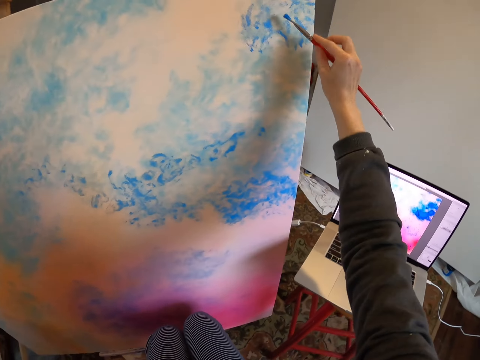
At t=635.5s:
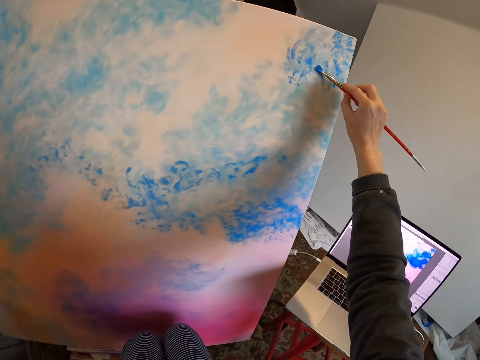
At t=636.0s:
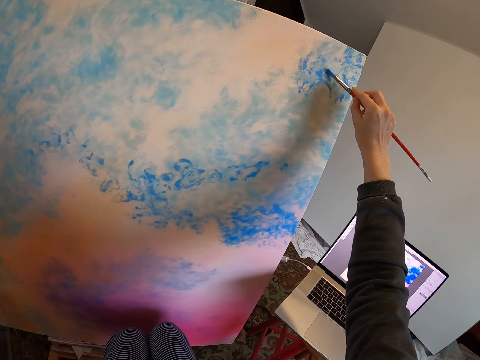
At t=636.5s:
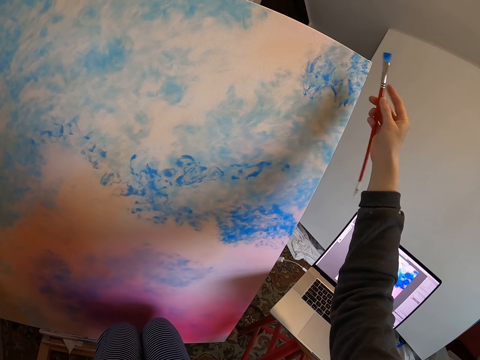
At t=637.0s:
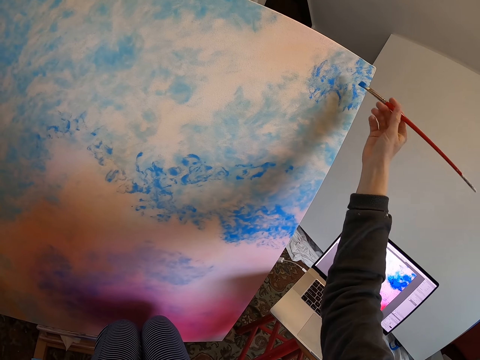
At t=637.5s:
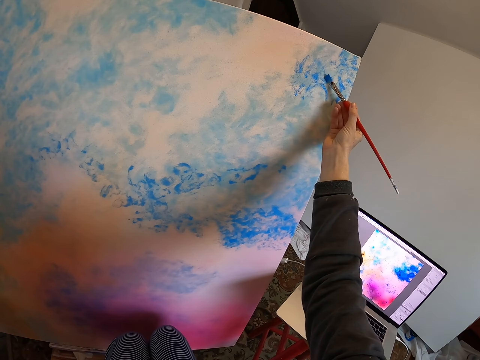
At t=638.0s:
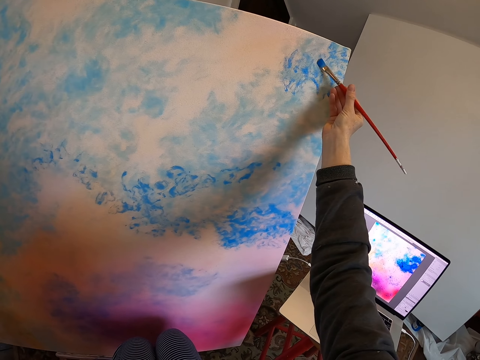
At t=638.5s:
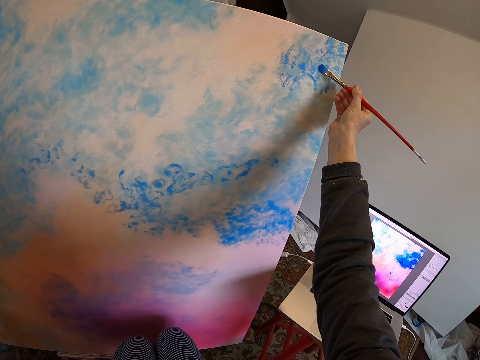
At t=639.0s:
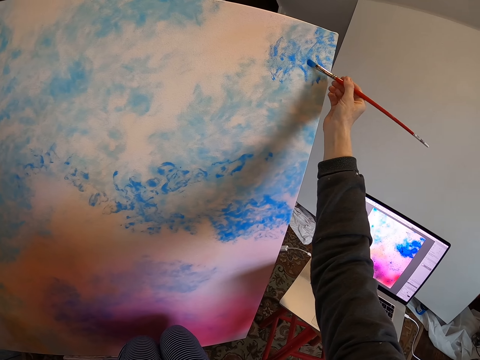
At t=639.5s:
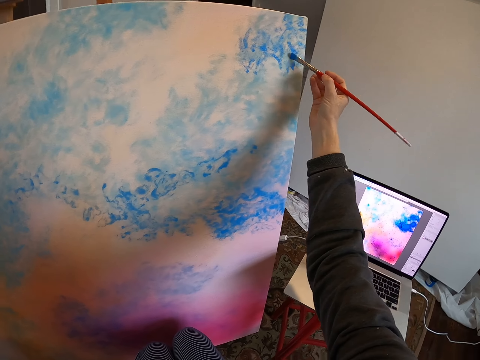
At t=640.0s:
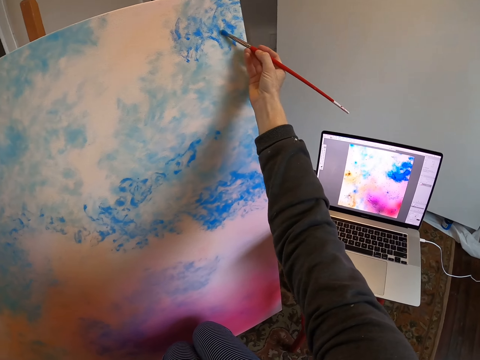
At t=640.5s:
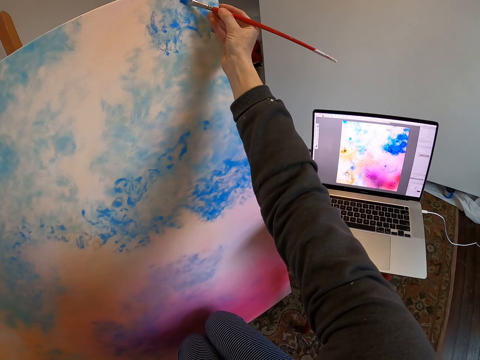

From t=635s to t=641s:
The camera wearer flips the paint brush on the hand. They draw on the board.

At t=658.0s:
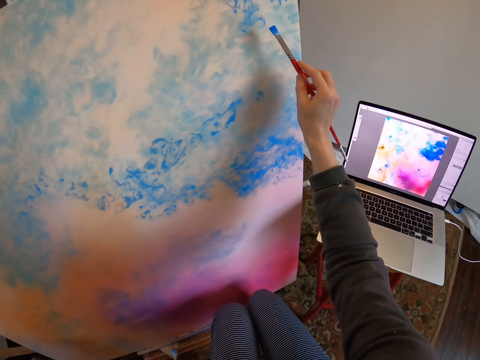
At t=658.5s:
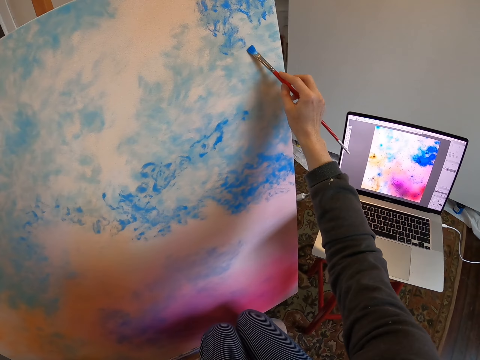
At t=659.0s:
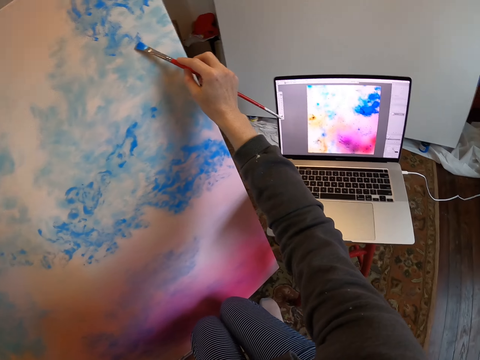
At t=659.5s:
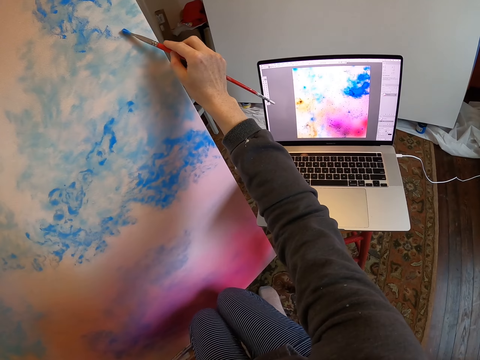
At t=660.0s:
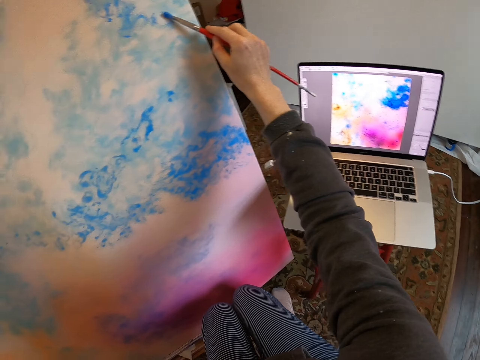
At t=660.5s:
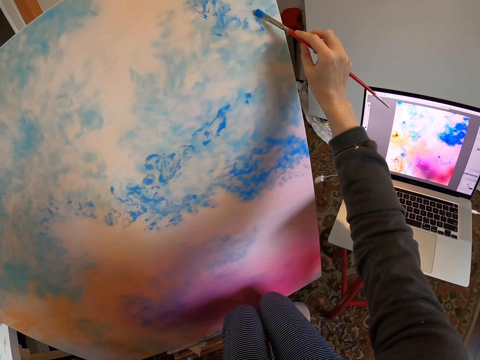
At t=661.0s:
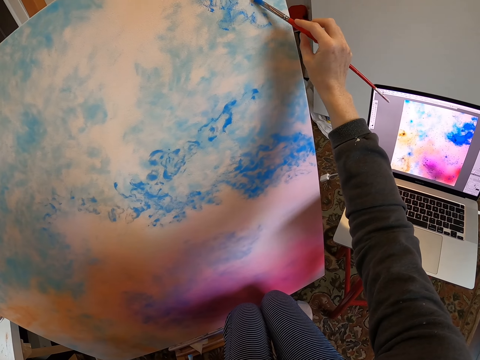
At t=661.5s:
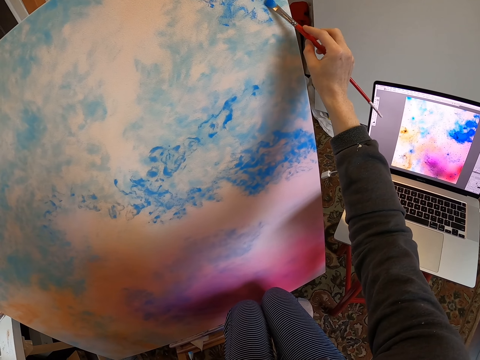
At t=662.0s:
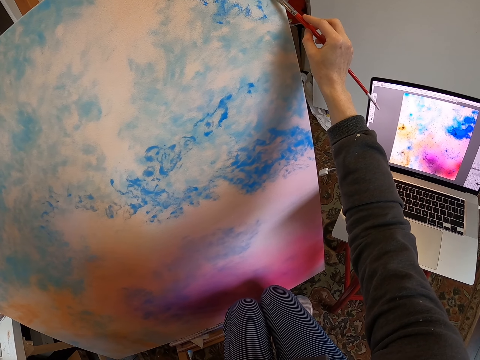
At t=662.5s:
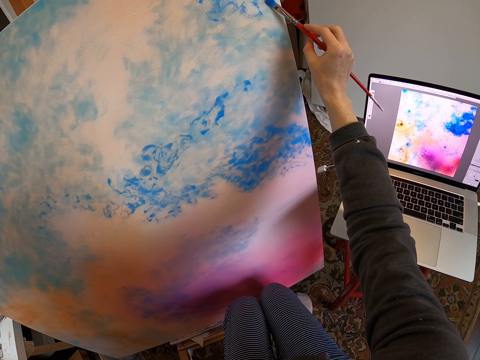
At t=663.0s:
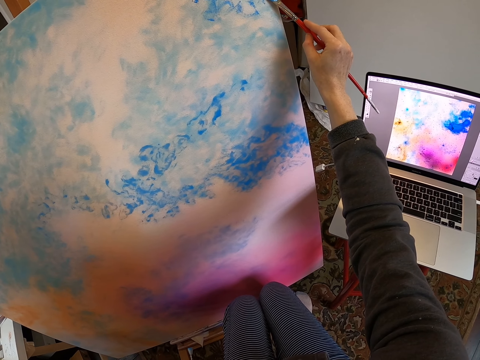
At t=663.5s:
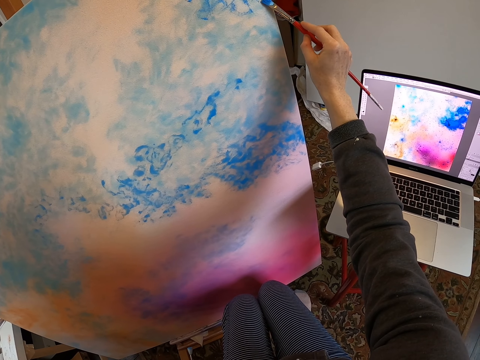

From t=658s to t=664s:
The camera wearer draws on the board.

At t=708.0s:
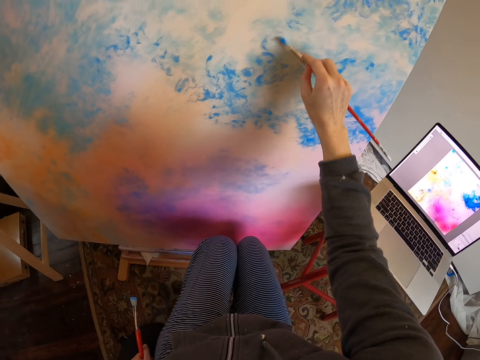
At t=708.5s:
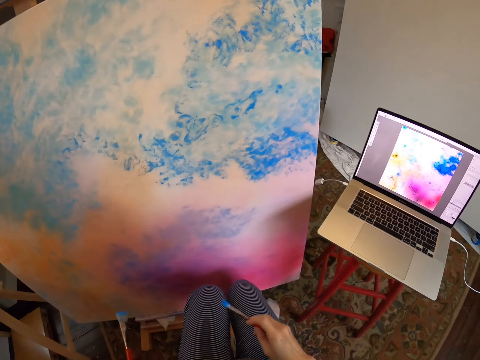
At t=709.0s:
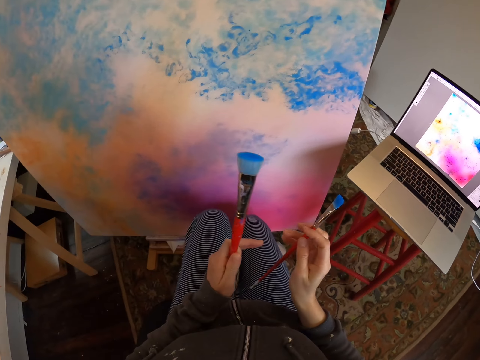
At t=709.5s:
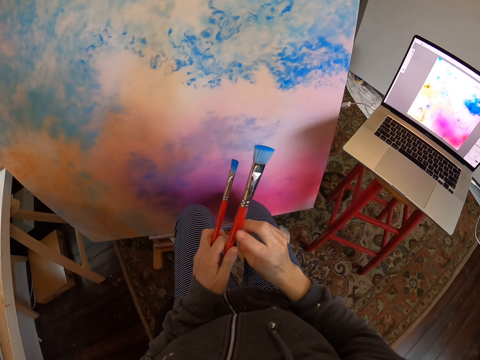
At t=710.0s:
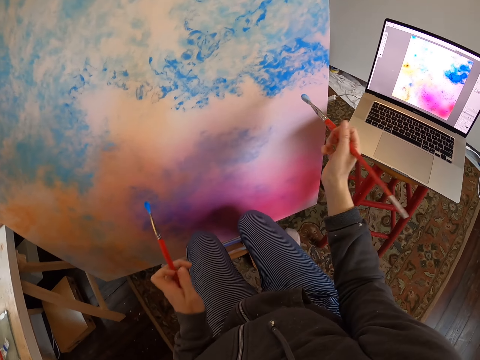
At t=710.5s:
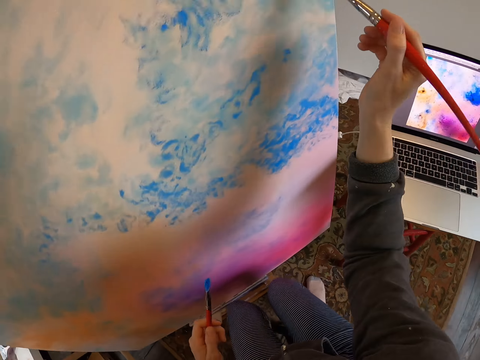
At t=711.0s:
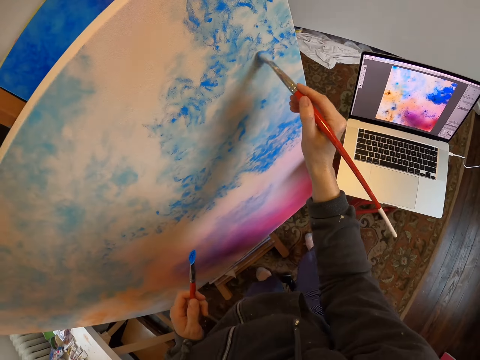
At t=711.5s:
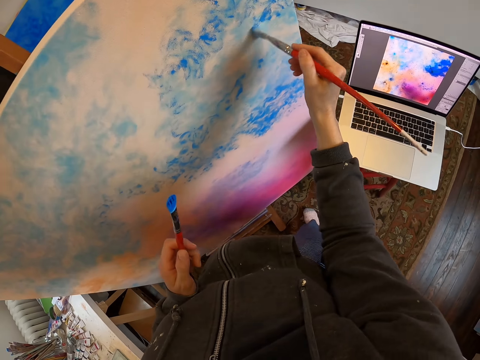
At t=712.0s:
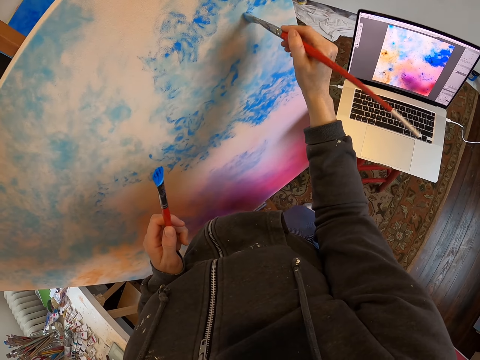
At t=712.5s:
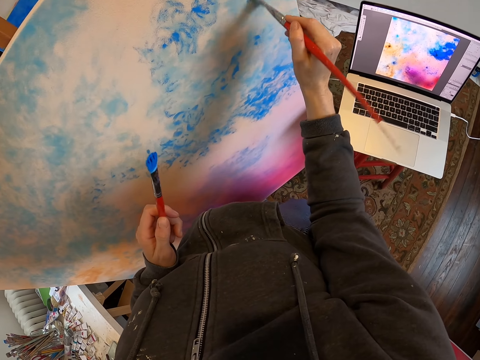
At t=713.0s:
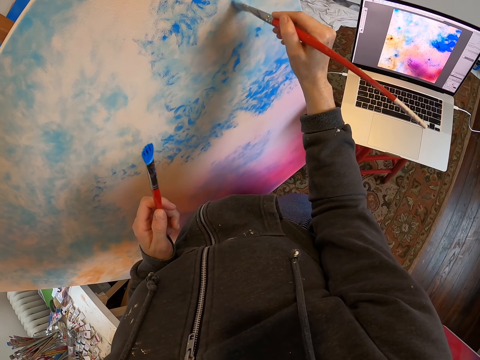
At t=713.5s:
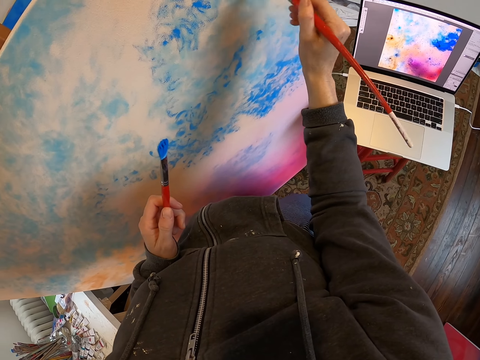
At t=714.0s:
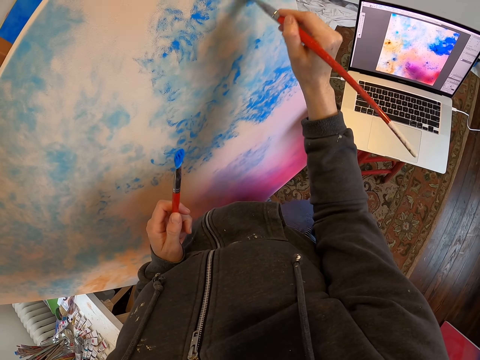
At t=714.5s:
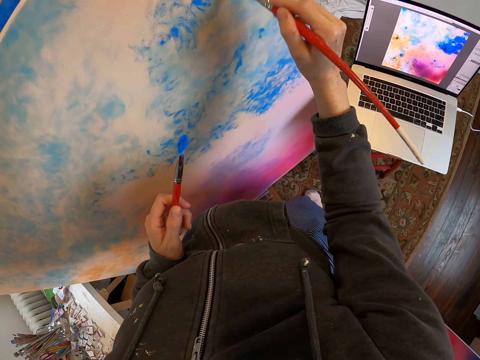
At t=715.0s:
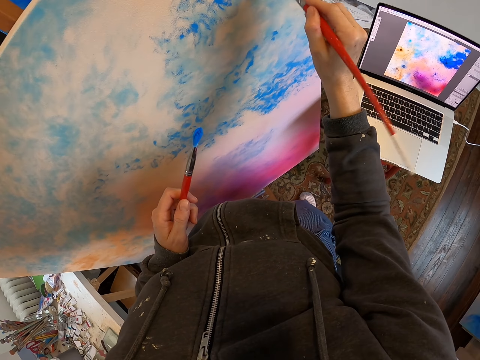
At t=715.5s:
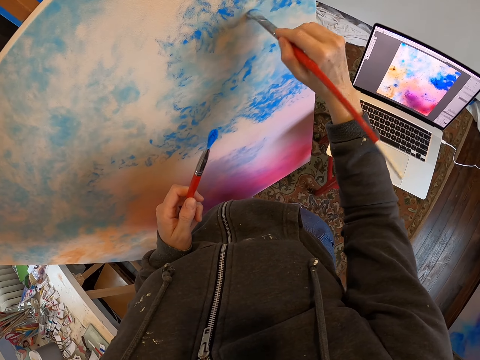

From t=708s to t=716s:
The camera wearer switches the paint brush in the hand. They brush the paint on the portrait.

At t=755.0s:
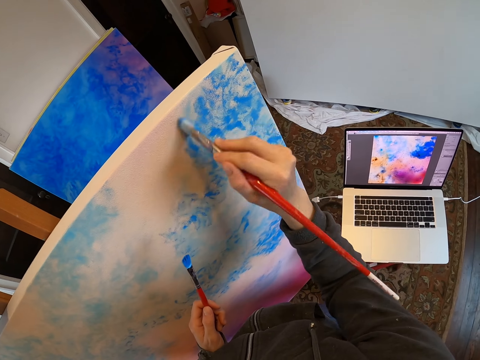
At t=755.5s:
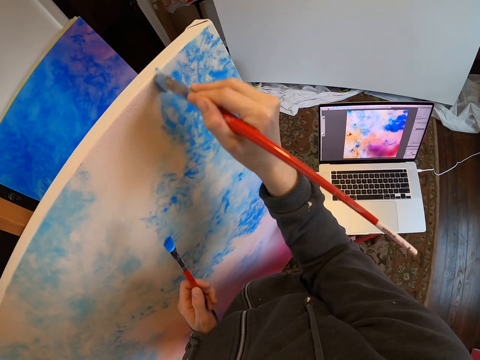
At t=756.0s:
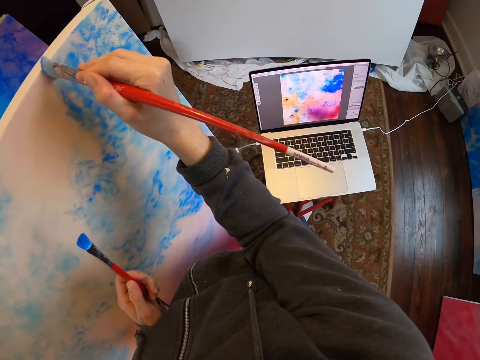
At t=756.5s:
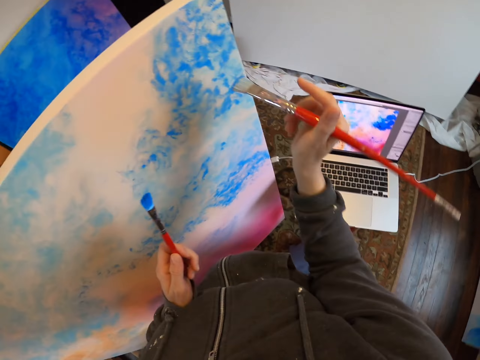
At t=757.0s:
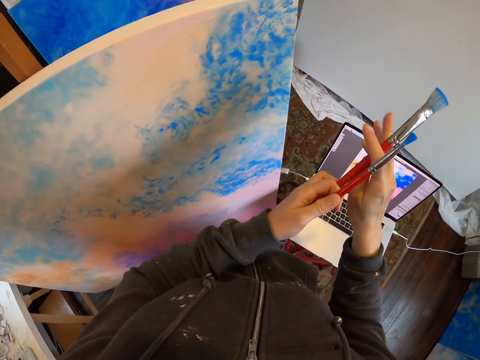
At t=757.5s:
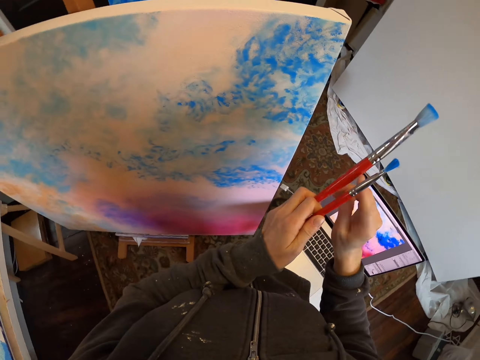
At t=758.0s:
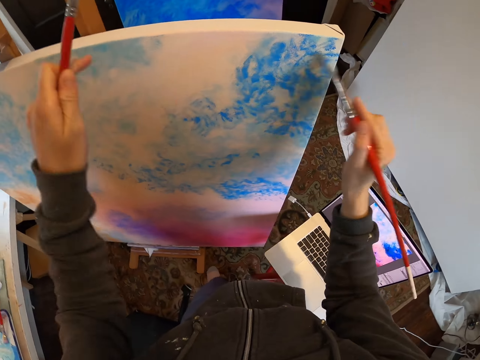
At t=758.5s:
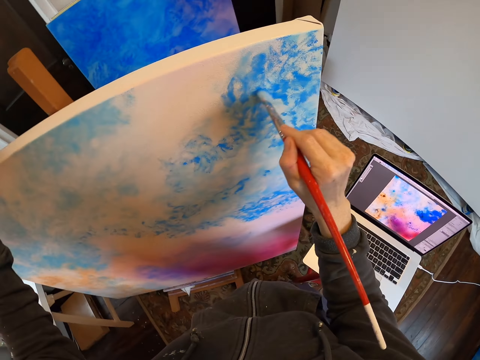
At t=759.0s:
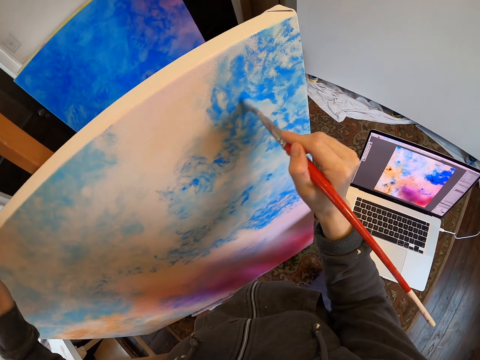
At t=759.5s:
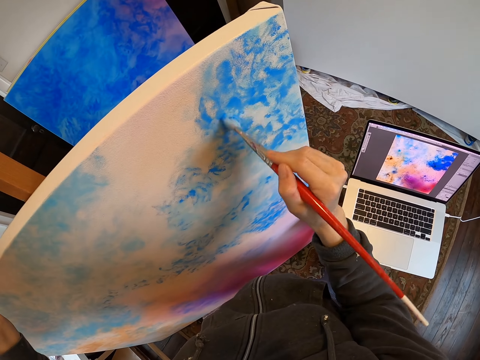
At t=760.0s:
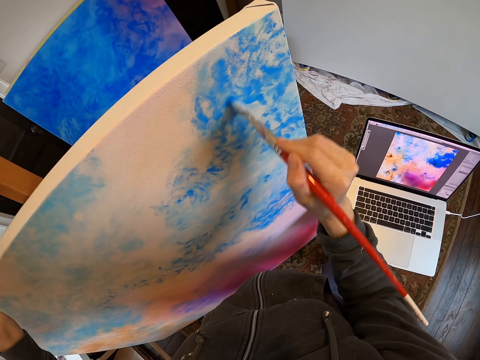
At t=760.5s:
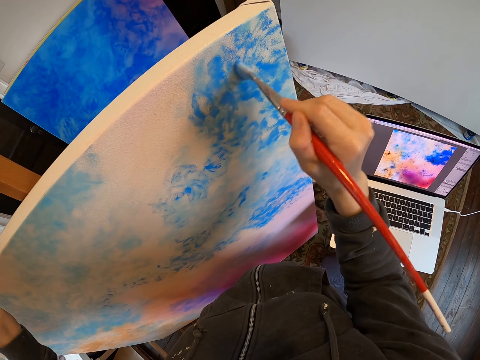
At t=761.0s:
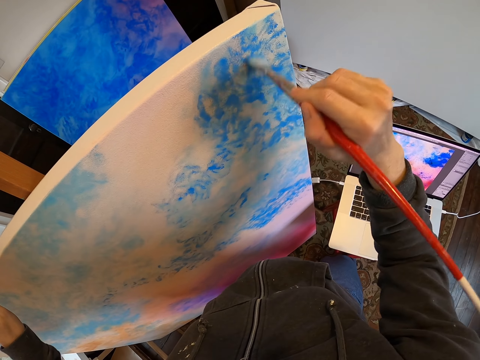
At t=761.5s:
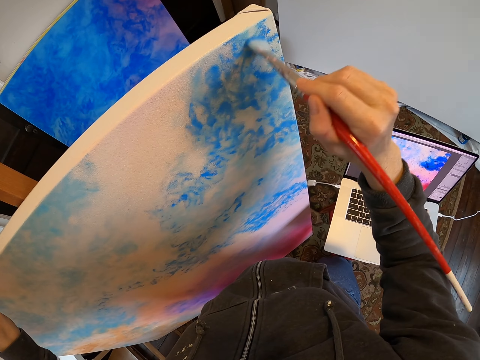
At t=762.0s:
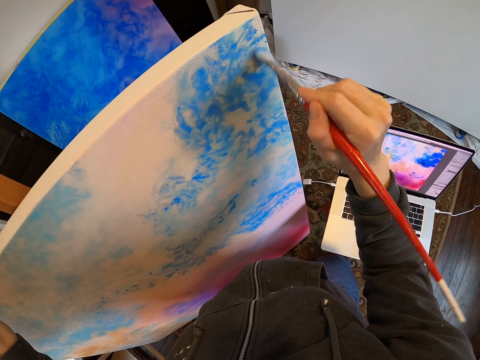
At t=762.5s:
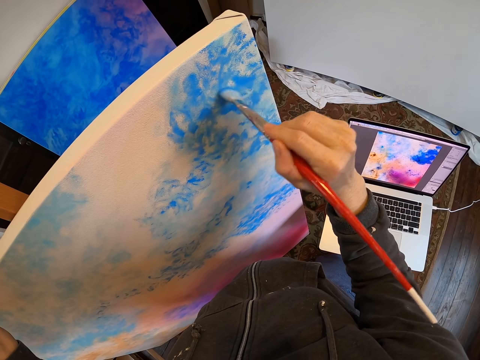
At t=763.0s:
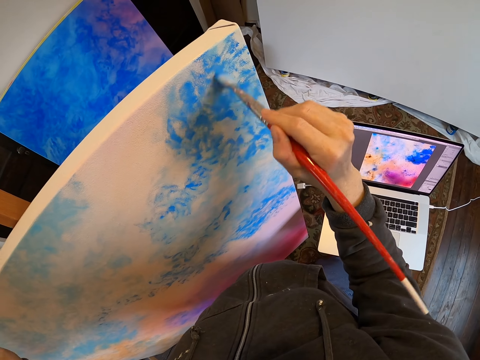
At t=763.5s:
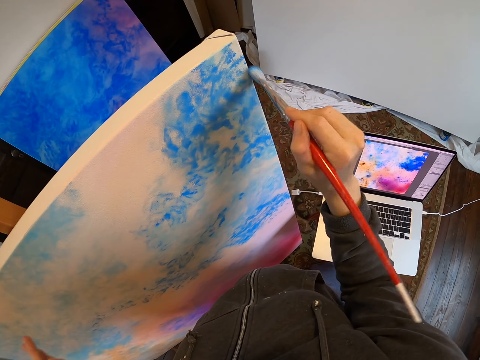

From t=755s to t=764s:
The camera wearer switches the paint brush in the hand. They hold the board with the left hand and brush the paint on the portrait.
